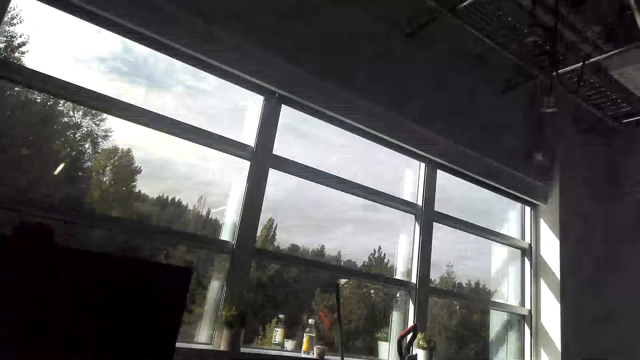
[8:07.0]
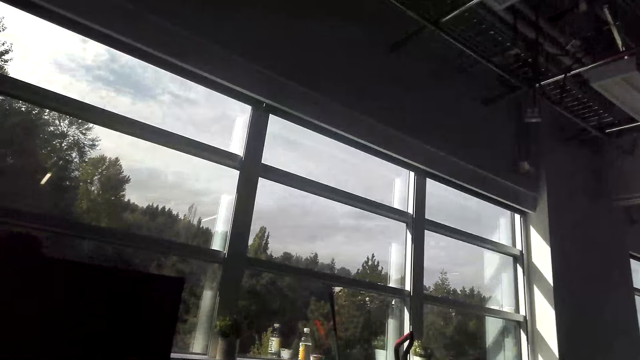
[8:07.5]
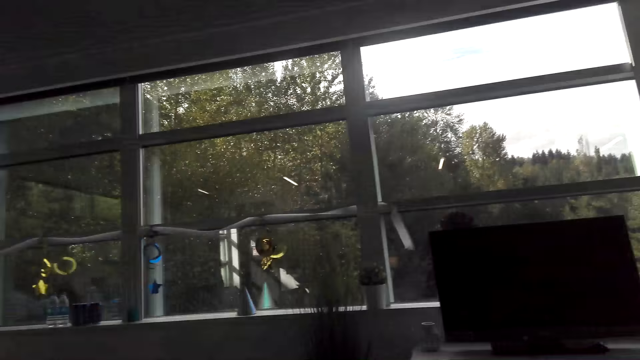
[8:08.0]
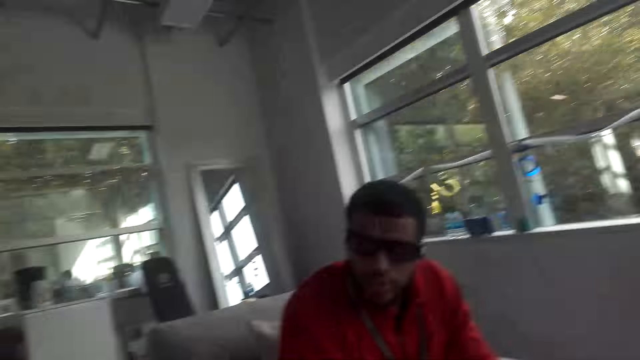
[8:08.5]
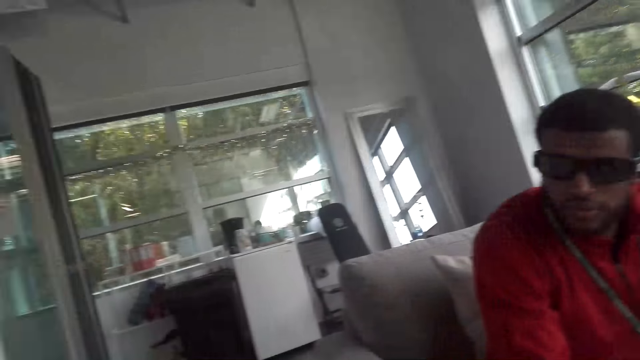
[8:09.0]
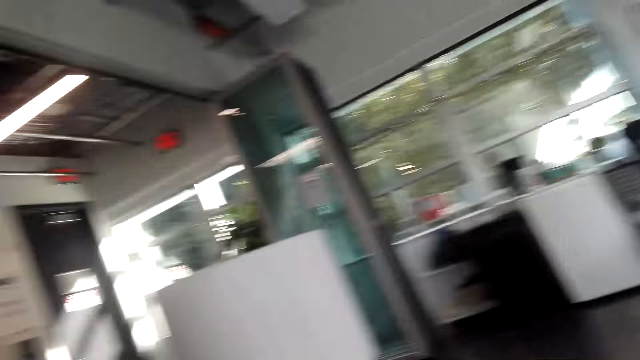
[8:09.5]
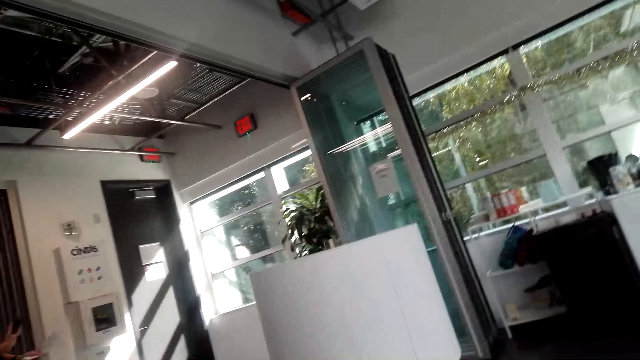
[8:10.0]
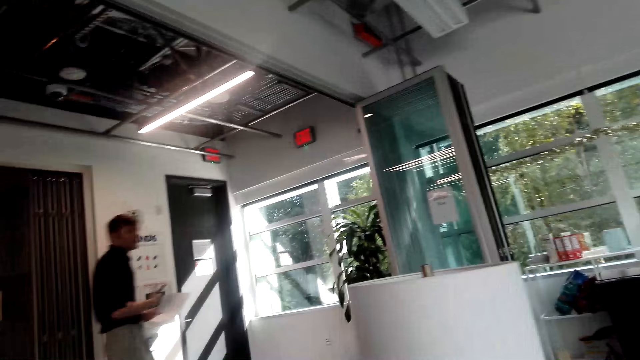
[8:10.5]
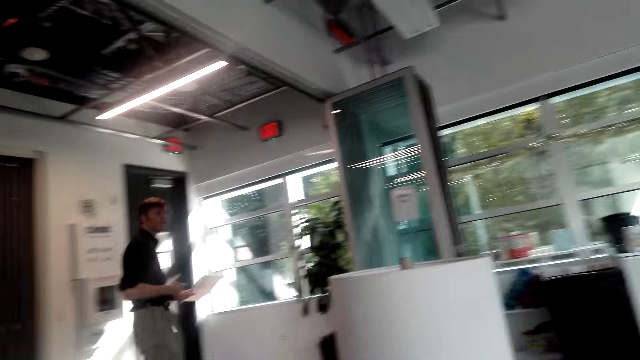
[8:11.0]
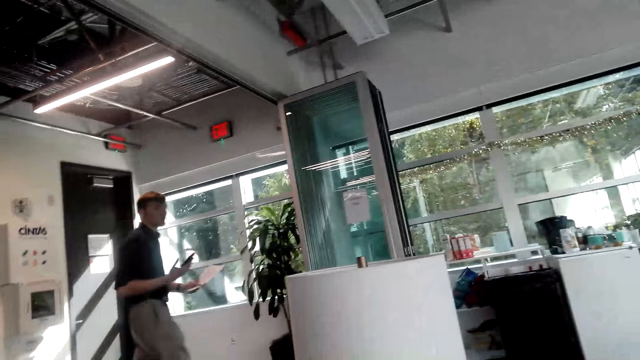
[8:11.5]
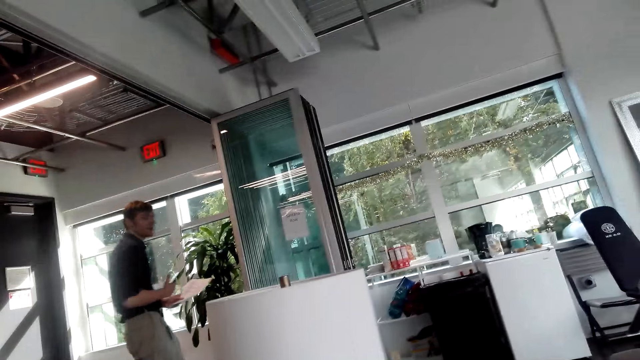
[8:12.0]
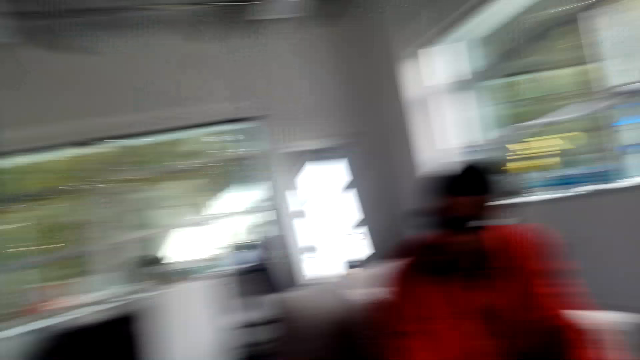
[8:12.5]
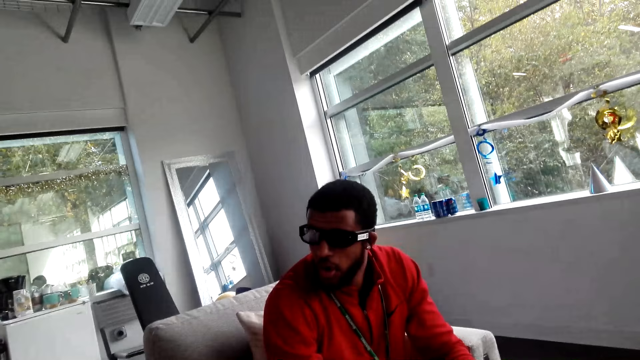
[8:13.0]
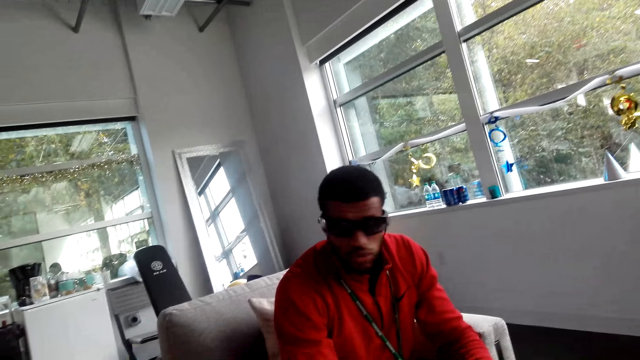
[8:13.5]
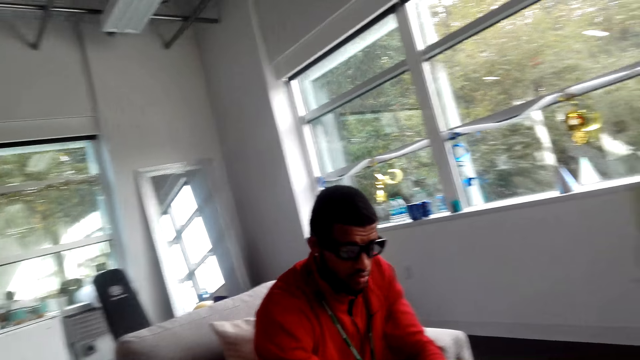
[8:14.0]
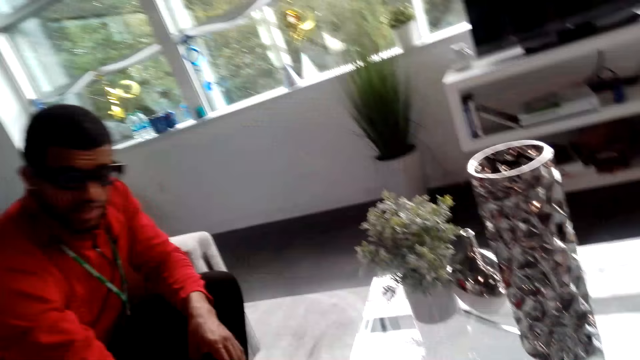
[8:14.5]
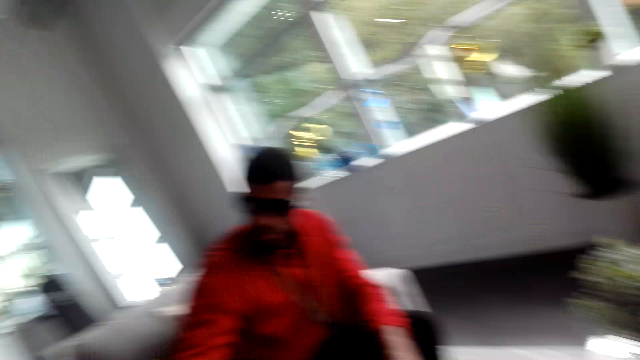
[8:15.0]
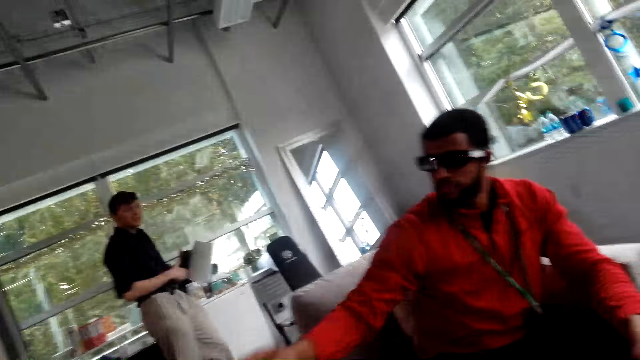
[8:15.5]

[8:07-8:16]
The camera wearer looks outside the window. A person walks in the house with papers and a phone in his hands. The person holds a piece of paper and a cellphone. A man converses with the person.

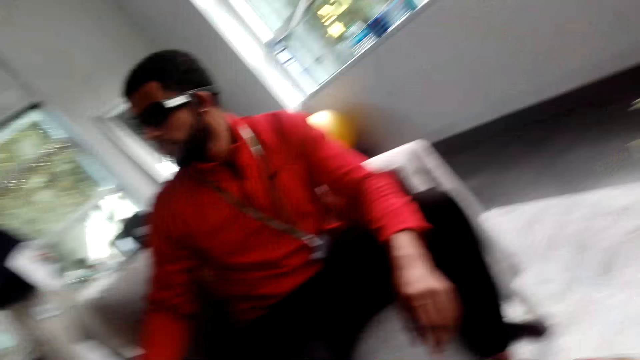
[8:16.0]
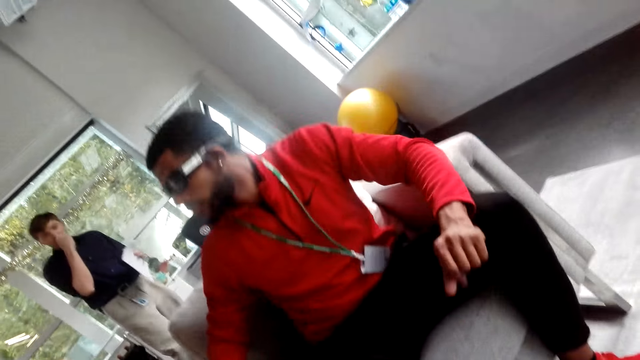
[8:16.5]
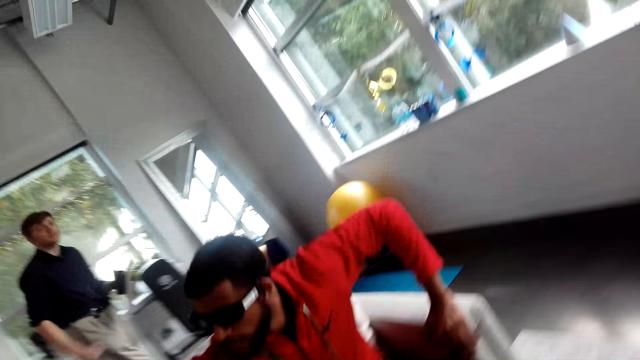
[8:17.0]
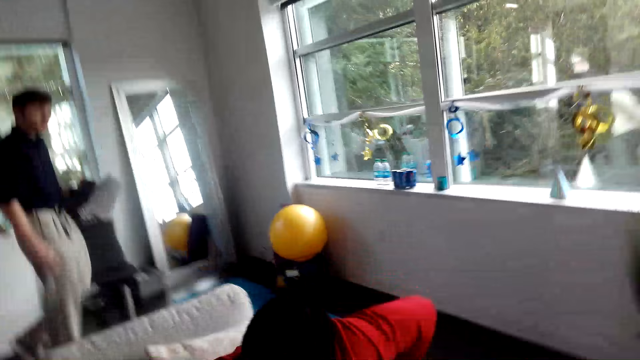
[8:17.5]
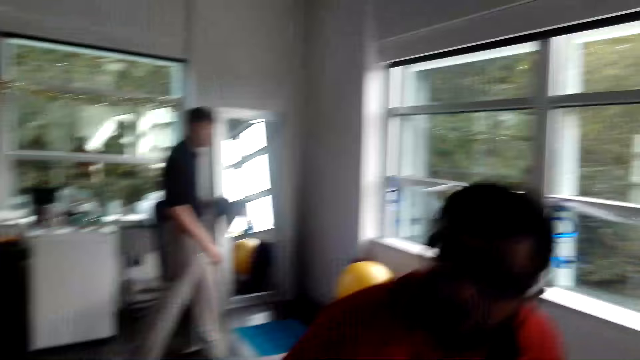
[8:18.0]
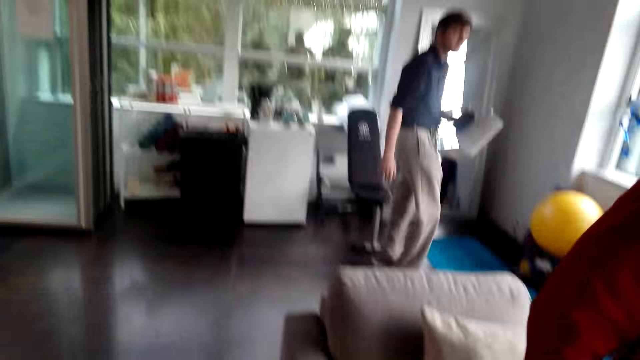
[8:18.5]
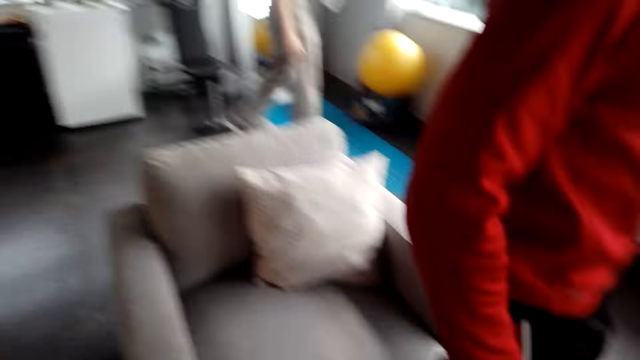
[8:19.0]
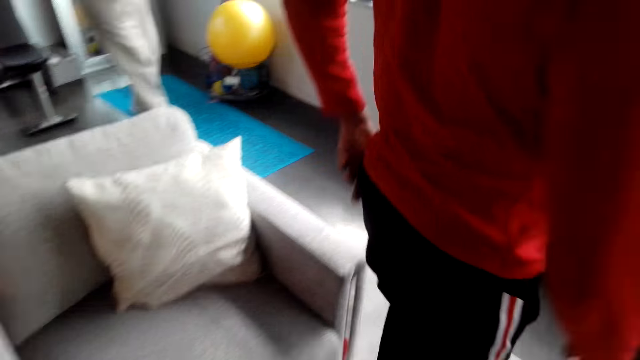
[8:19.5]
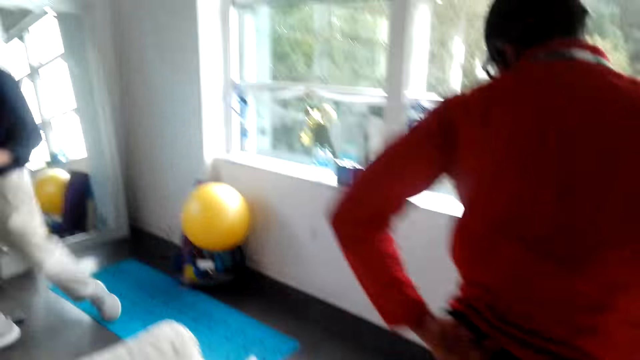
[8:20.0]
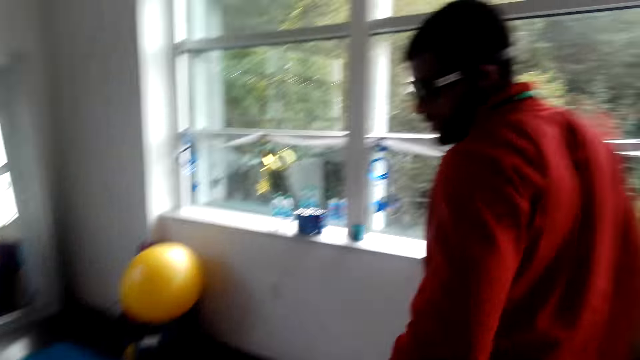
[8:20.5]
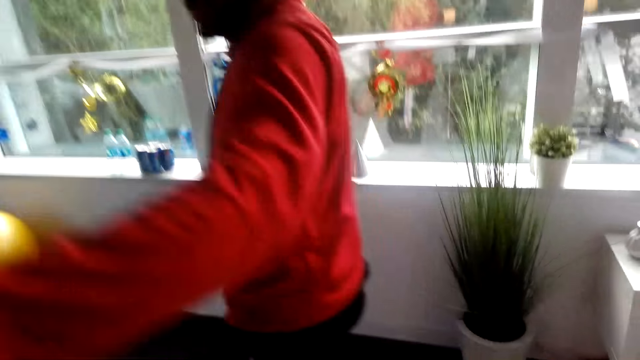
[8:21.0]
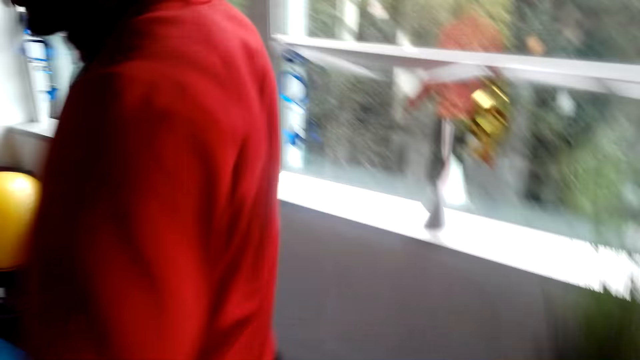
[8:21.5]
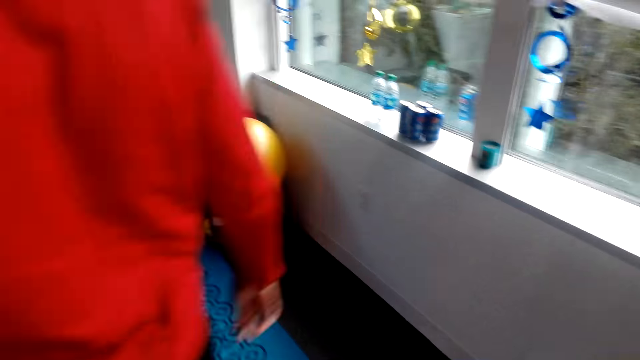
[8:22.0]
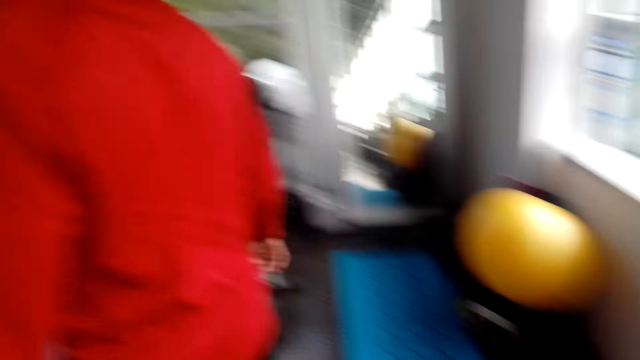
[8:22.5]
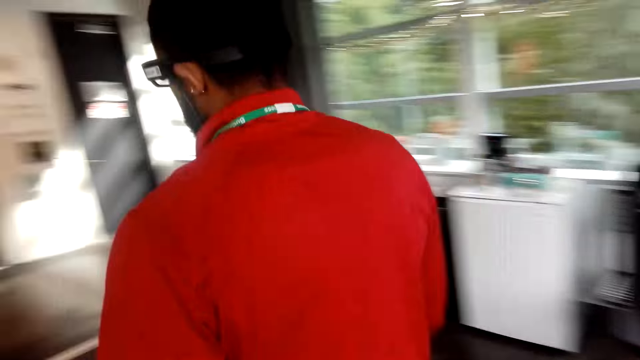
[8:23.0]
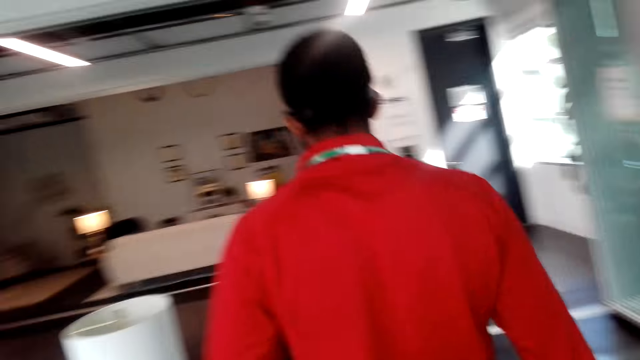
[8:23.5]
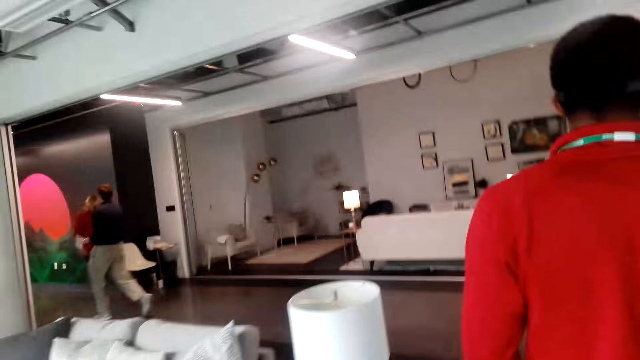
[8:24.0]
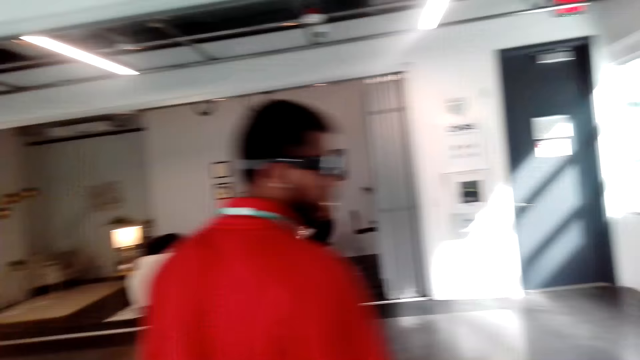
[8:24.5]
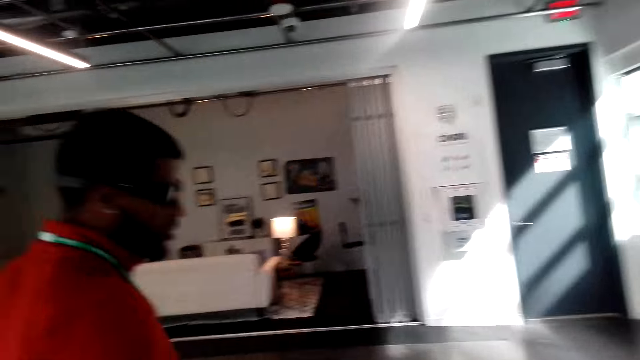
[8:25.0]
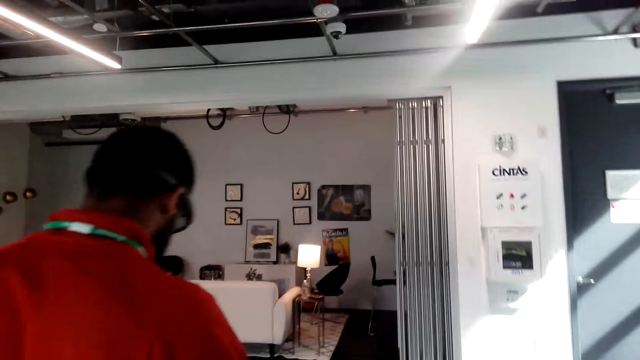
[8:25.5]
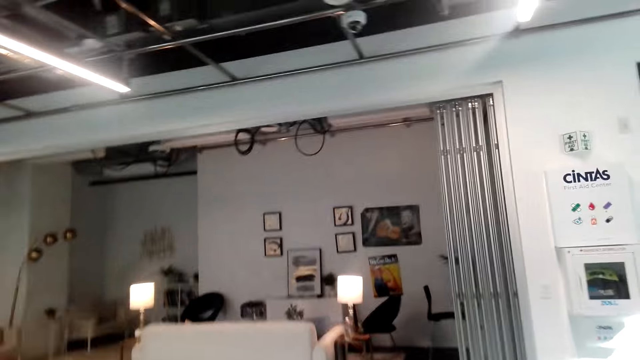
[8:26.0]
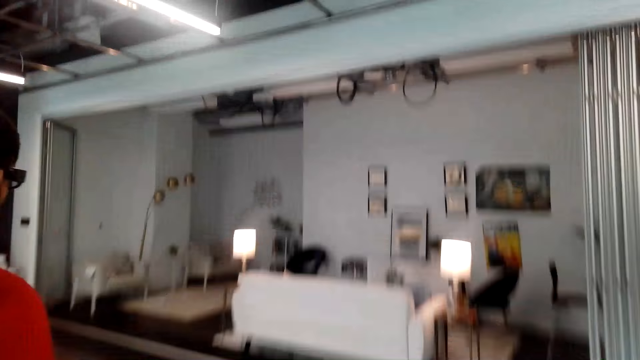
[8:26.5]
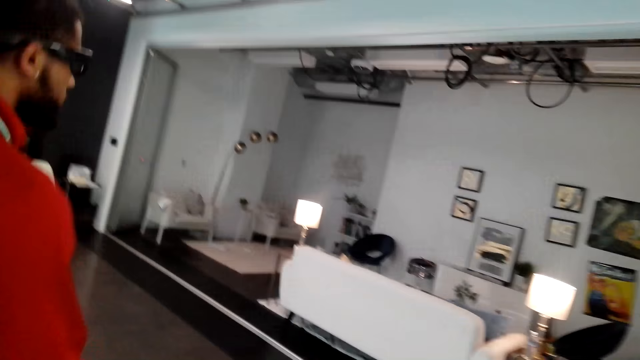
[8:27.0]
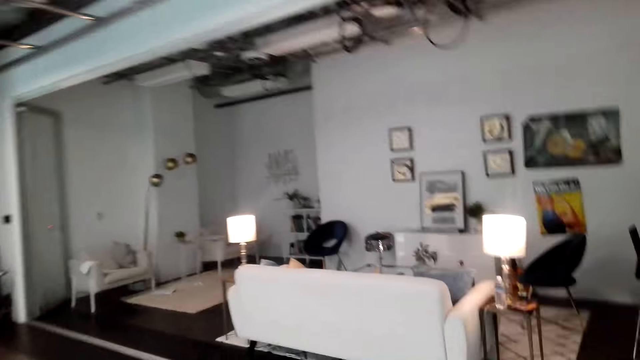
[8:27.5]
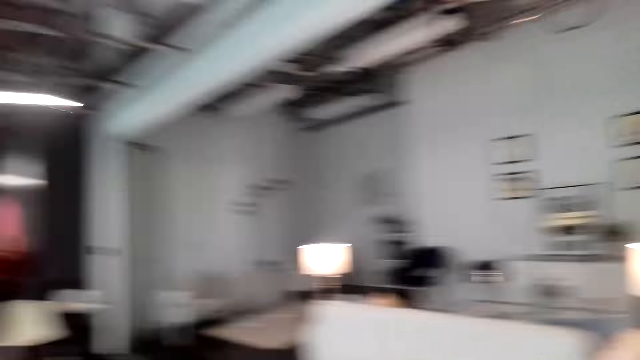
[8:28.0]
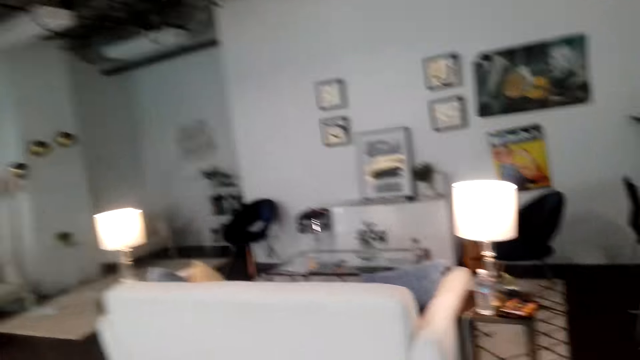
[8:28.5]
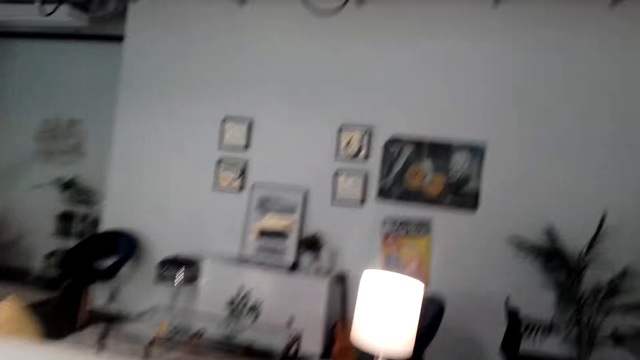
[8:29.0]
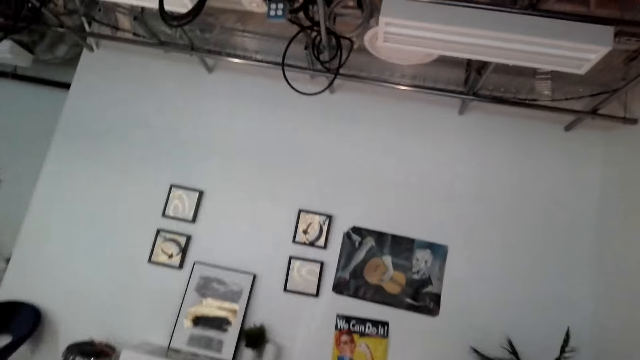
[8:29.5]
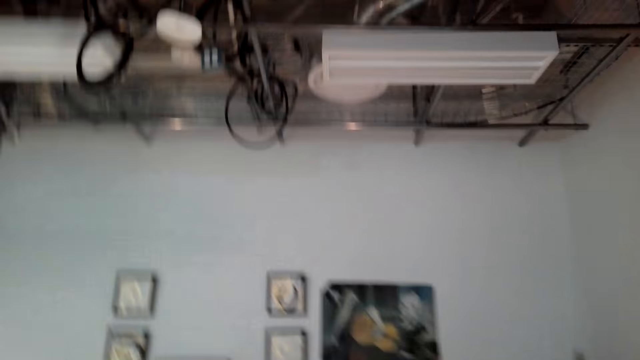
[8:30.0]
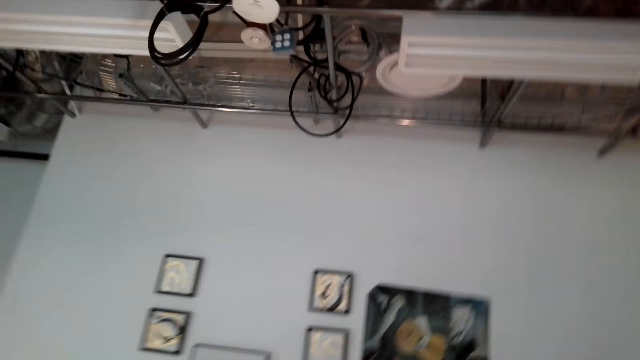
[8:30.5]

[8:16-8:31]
A man holds a piece of paper and a cellphone. The camera wearer stands up on his feet. Another man stands up on his feet. The other man walks towards the exit. The camera wearer follows the other man. He walks in the house. He follows the other man. The other man walks towards the exit. The other man dialogues with the camera wearer. The other man walks towards the other room. The camera wearer walks towards the other room. He glances at paintings at the wall.
